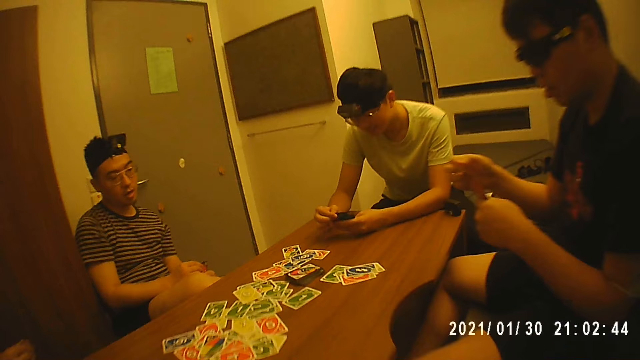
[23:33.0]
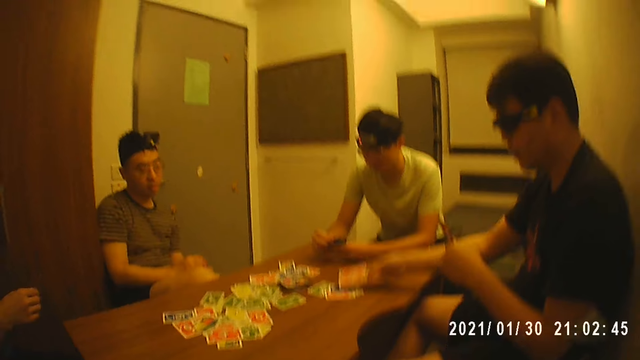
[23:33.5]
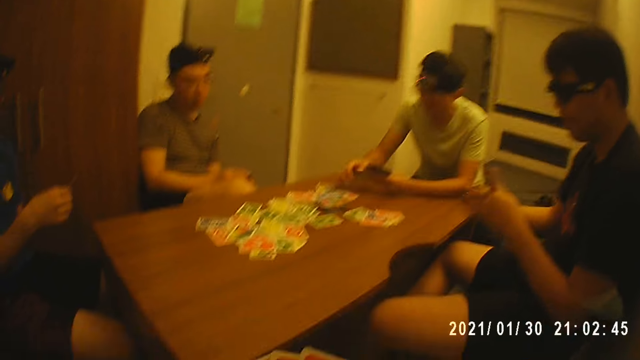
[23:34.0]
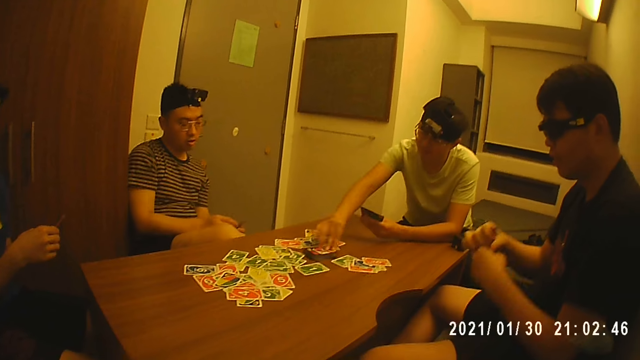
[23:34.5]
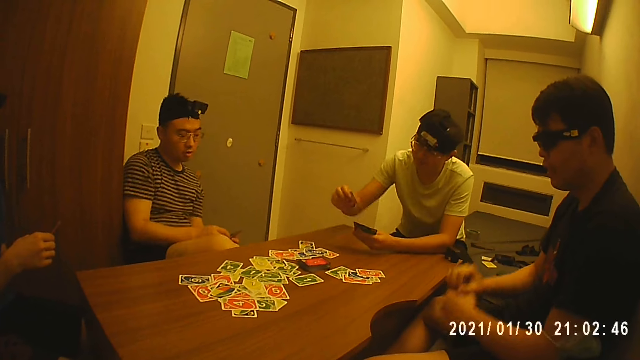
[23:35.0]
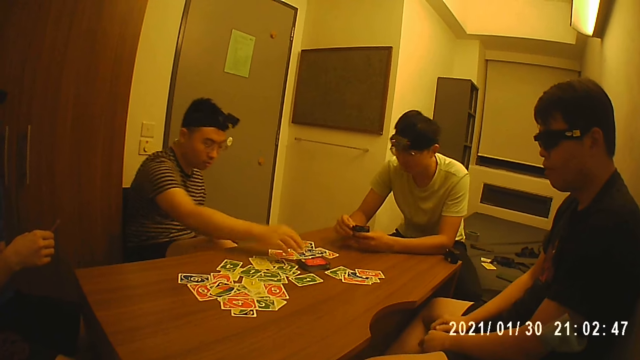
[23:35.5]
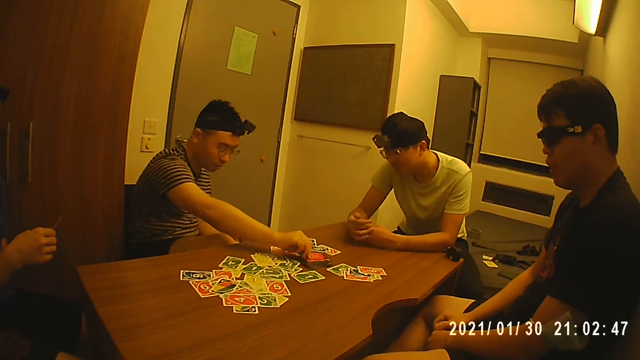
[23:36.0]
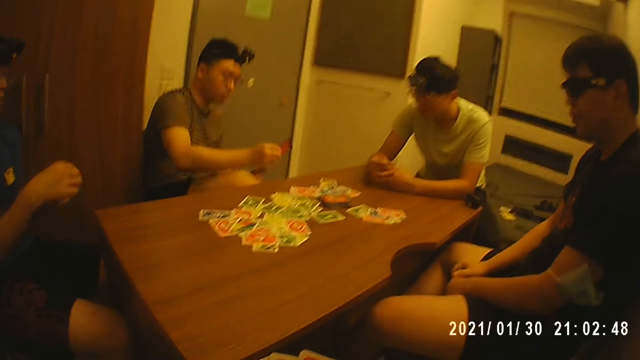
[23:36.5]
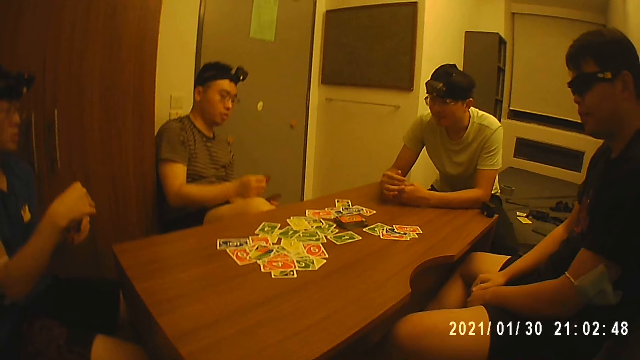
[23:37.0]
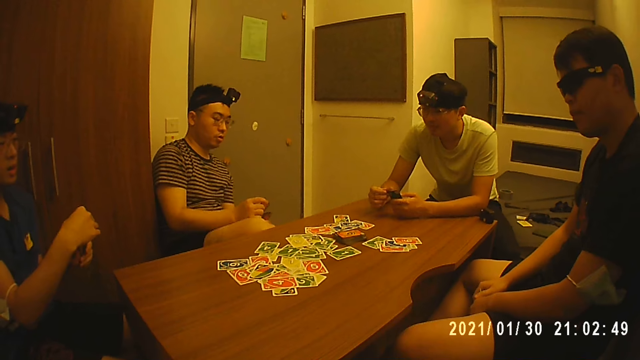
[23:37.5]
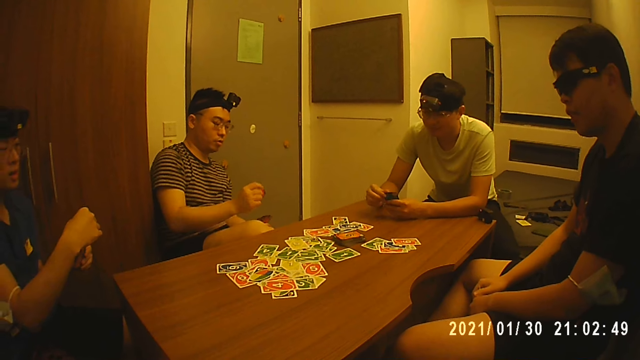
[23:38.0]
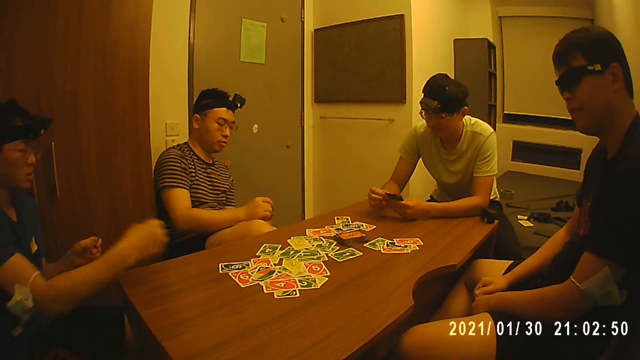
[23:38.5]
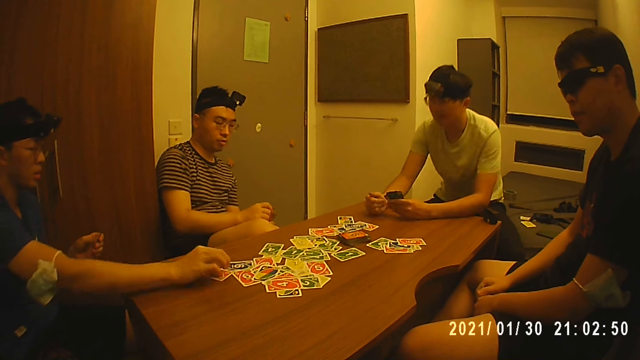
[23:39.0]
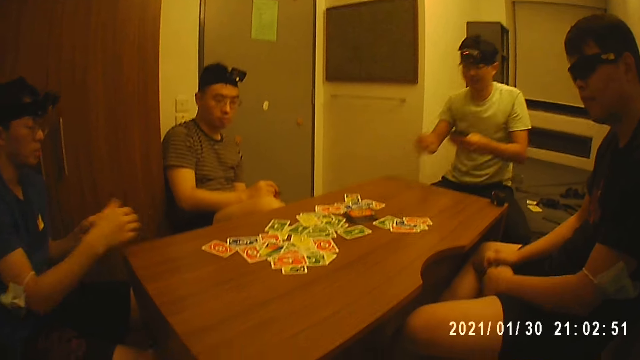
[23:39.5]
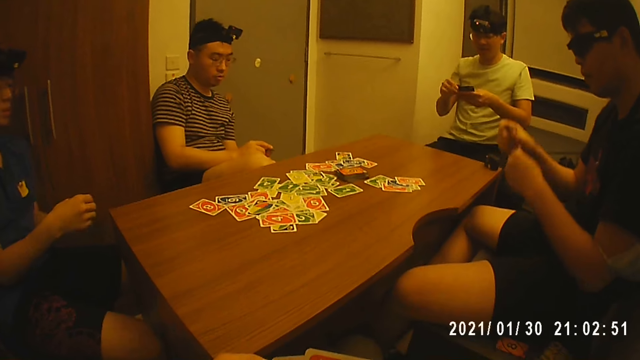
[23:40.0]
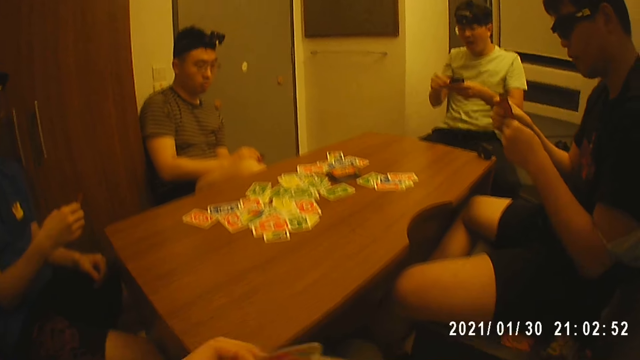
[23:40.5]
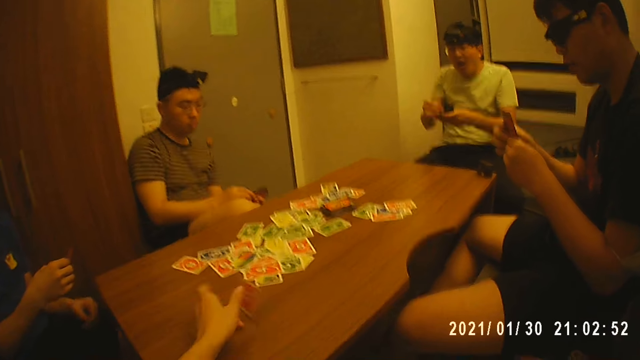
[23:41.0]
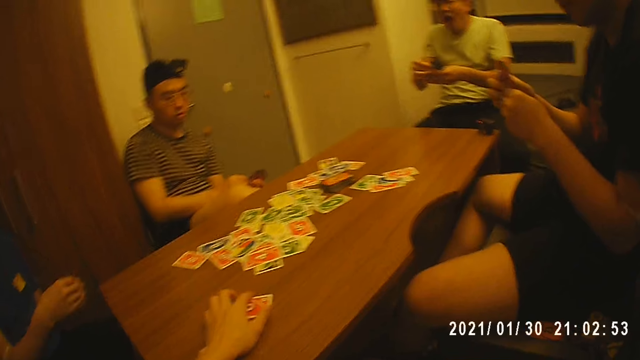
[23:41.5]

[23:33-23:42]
A man puts a card on the table. The camera wearer looks at the cards on the table. Another man holds the cards in his hands. A third man picks a card from the table with his right hand. The first man lowers the cards in his hands. A fourth man picks a card from the table with his right hand. The fourth man puts a card in the pack of cards in his hands. The second man drops a card on the table with his right hand. The third man removes his hand on the table. The first man raises the cards in his hands. The fourth man looks at the cards on the table. The camera wearer drops a card on the table with his left hand. The second man holds the cards in his hands.

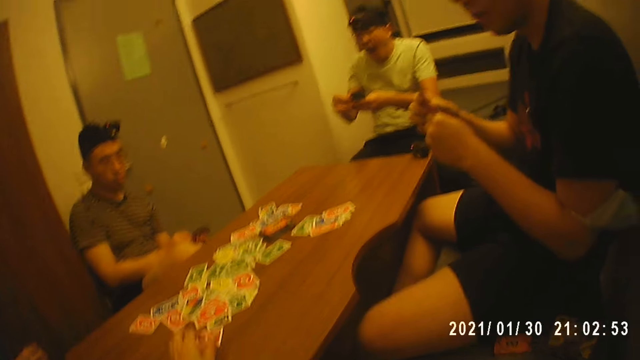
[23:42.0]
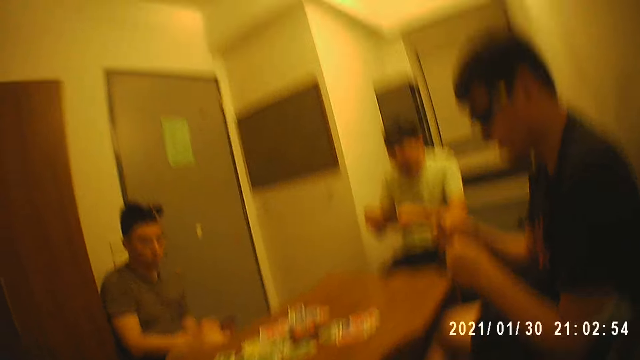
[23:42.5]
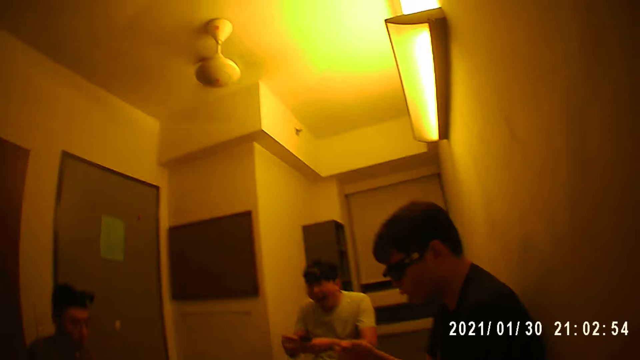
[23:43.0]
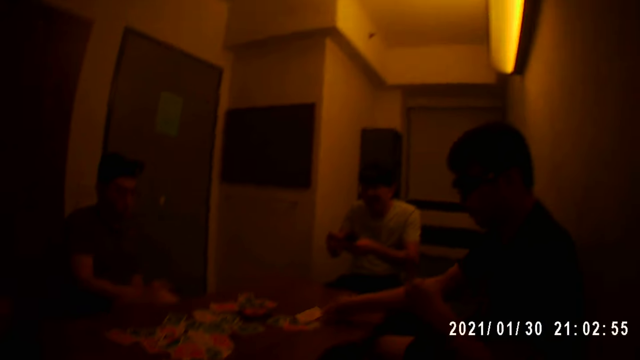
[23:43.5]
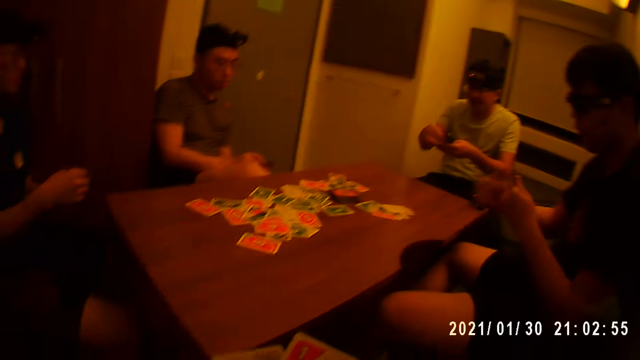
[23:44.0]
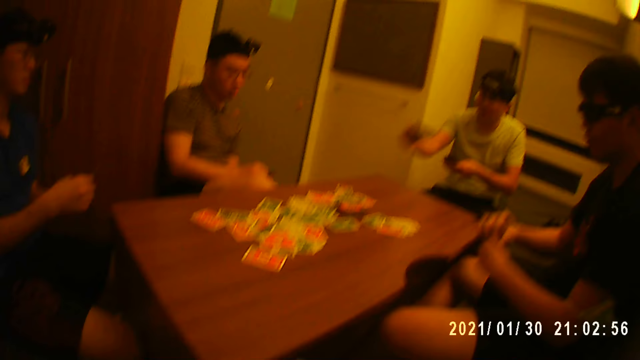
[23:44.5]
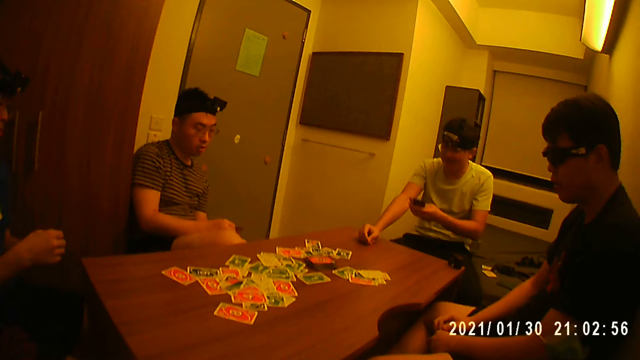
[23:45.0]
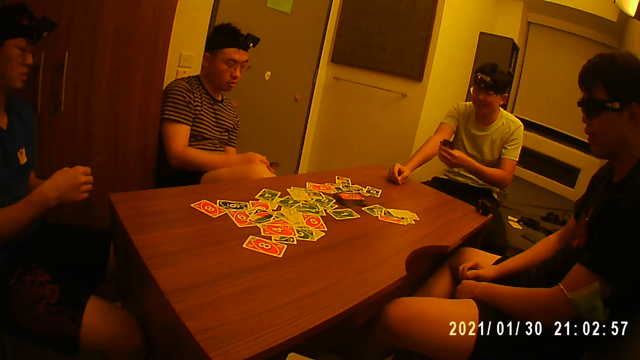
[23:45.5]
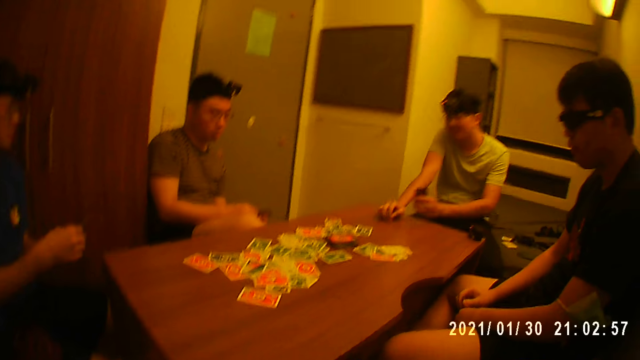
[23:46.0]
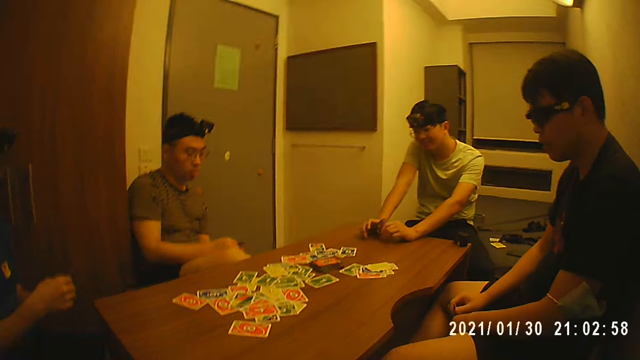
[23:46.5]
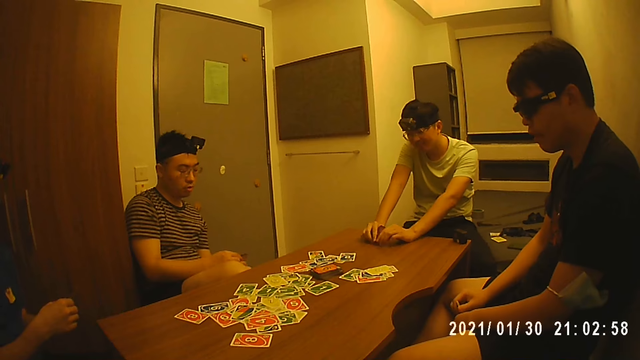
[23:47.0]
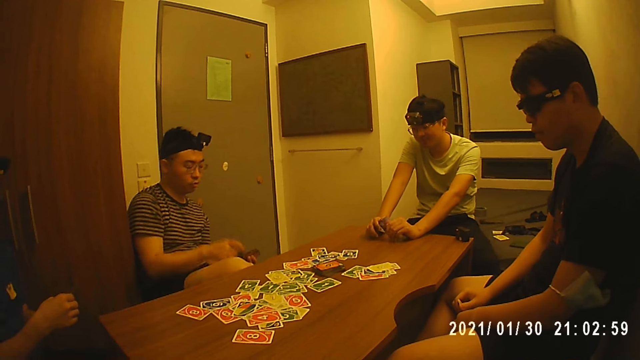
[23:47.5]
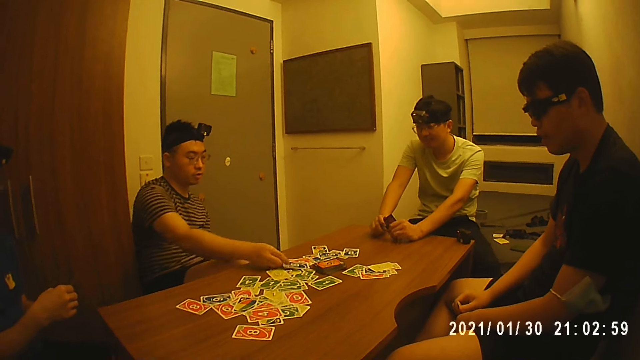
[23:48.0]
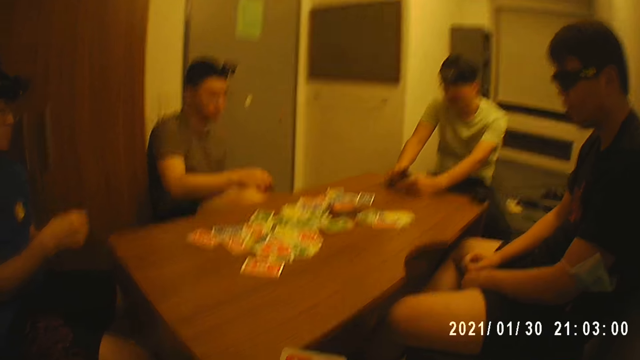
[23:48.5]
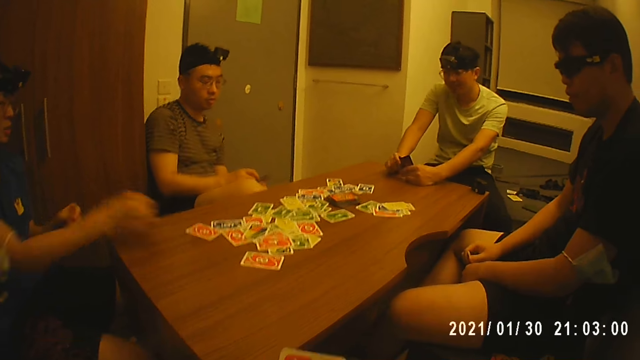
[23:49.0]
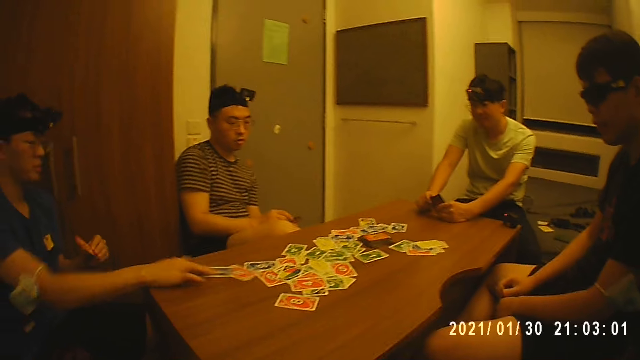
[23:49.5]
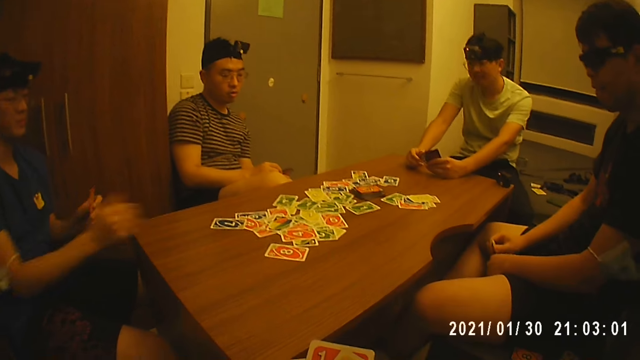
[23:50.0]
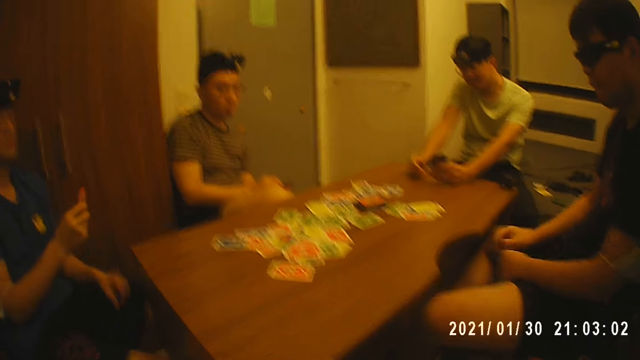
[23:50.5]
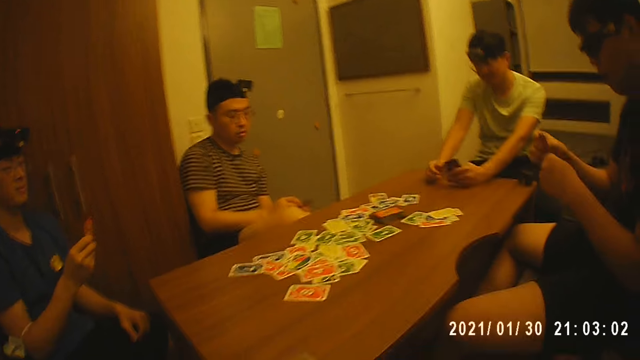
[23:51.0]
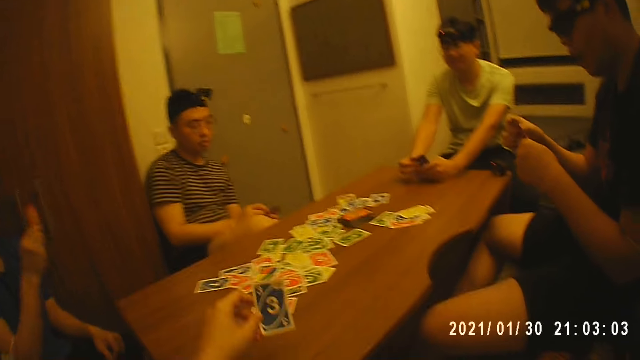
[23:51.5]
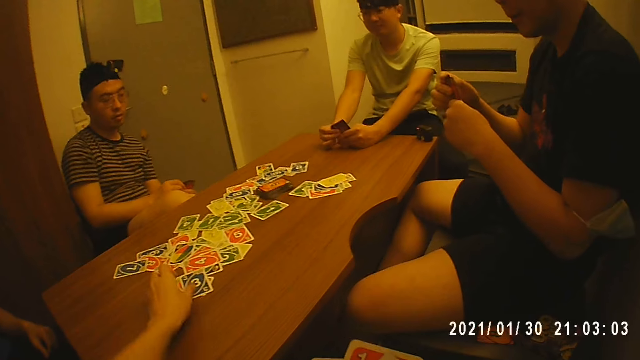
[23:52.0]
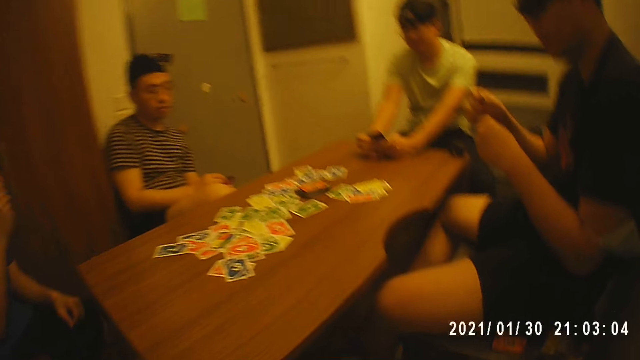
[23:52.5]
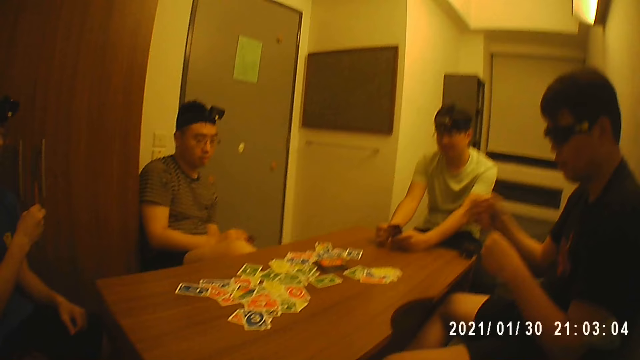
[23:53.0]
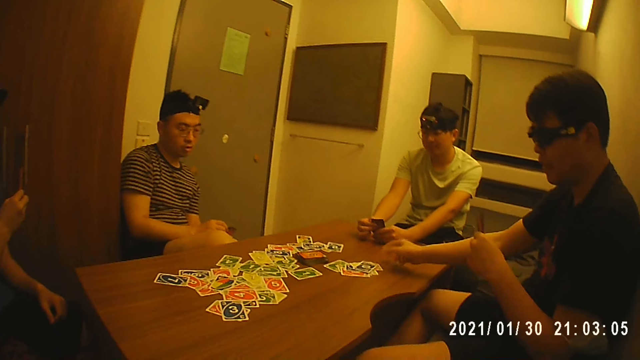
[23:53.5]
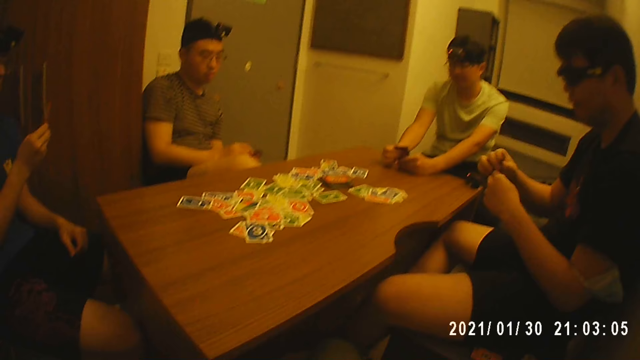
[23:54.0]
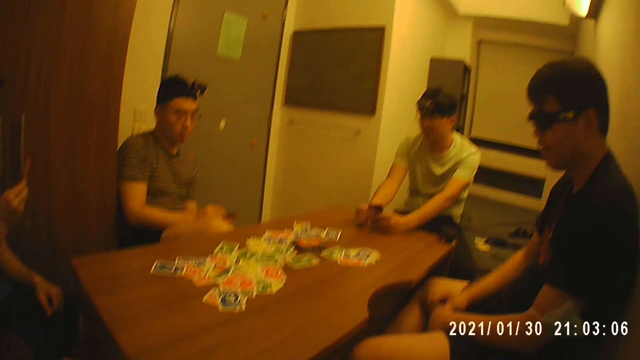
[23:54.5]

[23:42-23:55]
A man drops a card on the table with his right hand. The camera wearer looks at the cards on the table. Another man drops a card on the table with his right hand. The first man lowers the cards in his hands. The second man puts his hand on the table. A third man holds the cards in his hands. A fourth man drops a card on the table with his right hand. The first man looks at the cards on the table. The fourth man holds the cards in his hands. The third man drops a card on the table with his right hand. The third man holds the cards in his hands. The first man raises the cards in his hands. The camera wearer drops a card on the table with his left hand. The first man drops a card on the table with his right hand and lowers the cards in his hands. The fourth man puts a card on the table.
